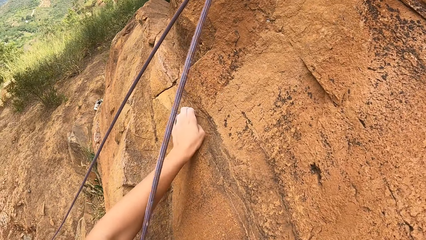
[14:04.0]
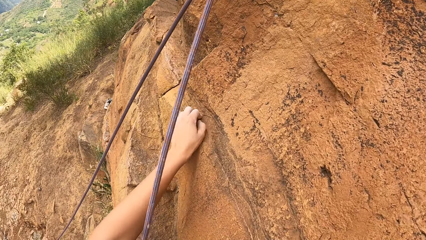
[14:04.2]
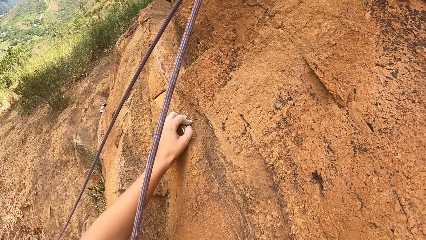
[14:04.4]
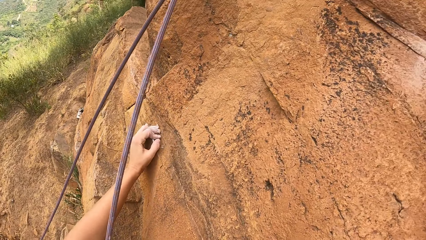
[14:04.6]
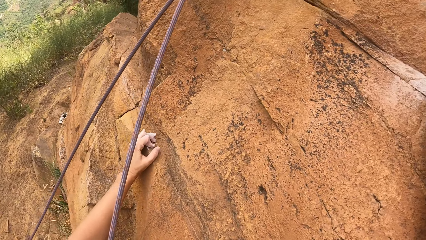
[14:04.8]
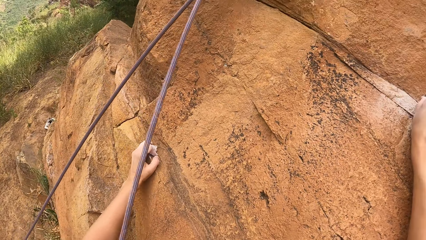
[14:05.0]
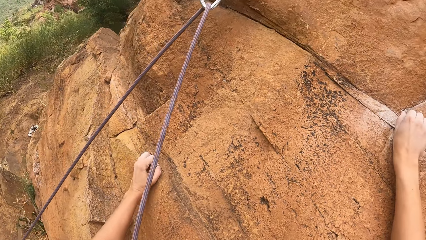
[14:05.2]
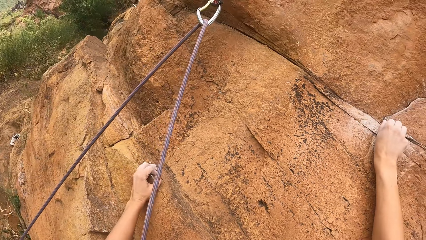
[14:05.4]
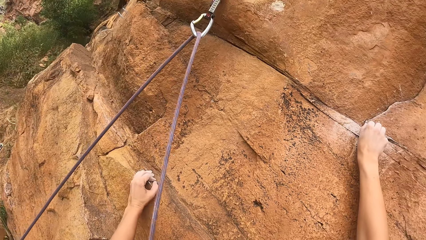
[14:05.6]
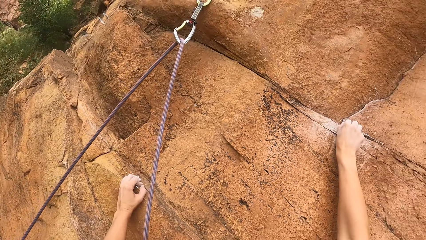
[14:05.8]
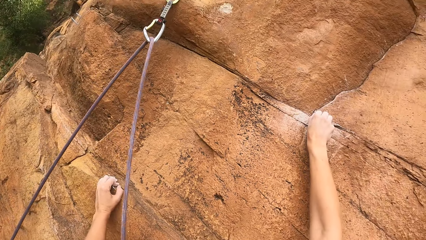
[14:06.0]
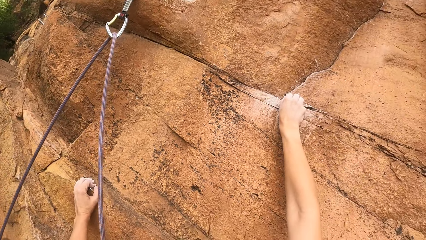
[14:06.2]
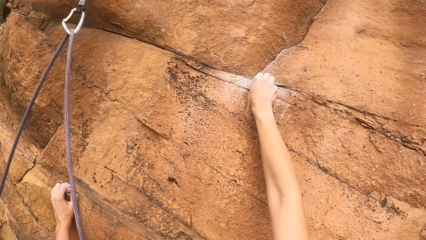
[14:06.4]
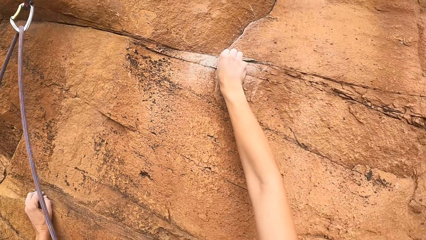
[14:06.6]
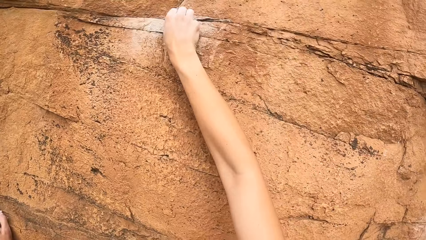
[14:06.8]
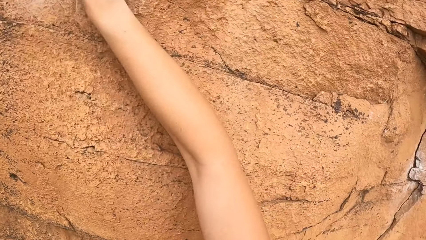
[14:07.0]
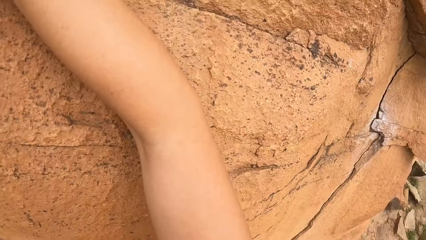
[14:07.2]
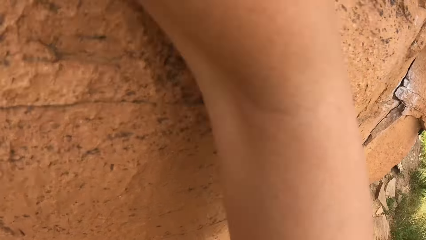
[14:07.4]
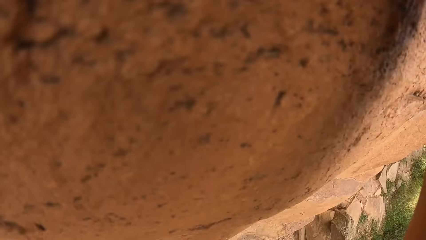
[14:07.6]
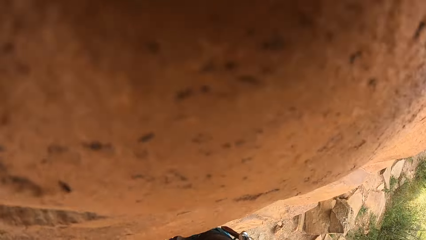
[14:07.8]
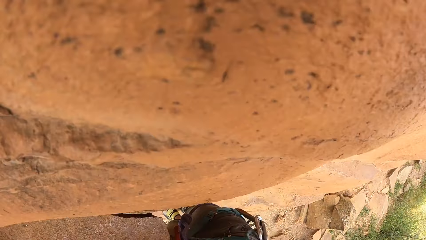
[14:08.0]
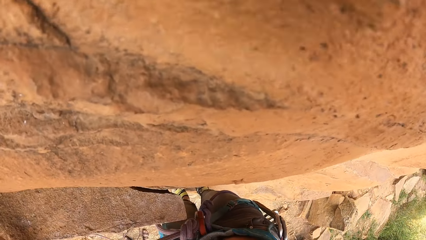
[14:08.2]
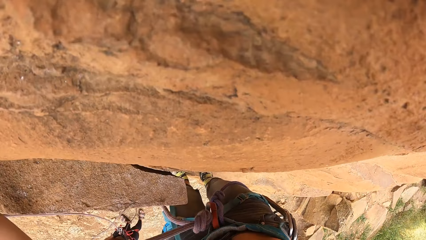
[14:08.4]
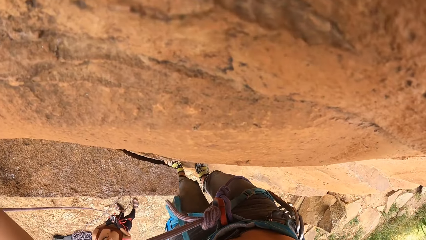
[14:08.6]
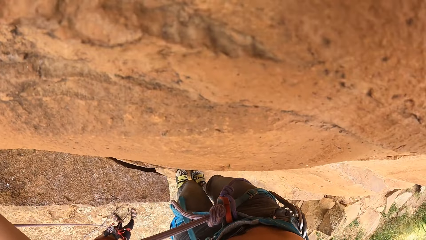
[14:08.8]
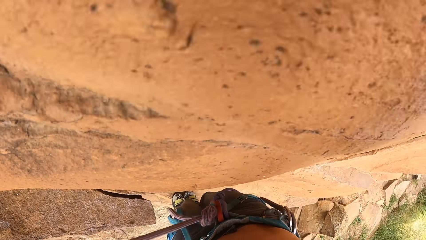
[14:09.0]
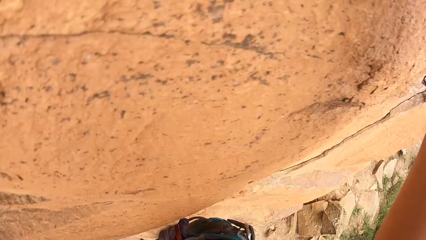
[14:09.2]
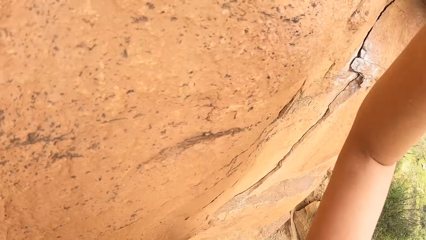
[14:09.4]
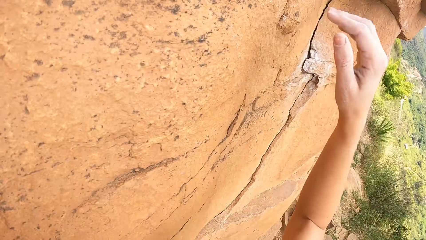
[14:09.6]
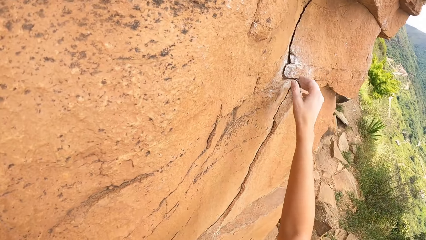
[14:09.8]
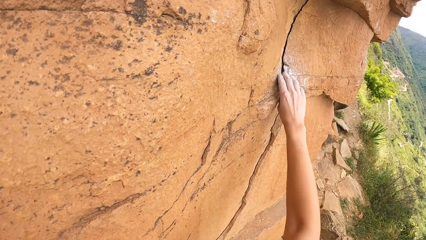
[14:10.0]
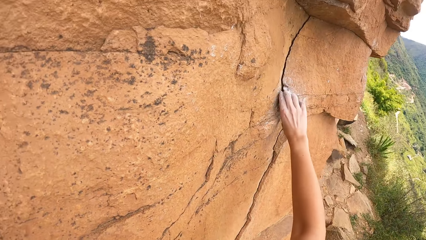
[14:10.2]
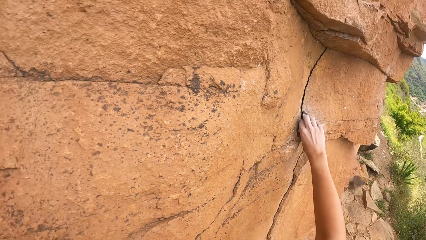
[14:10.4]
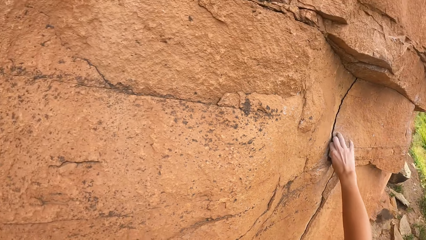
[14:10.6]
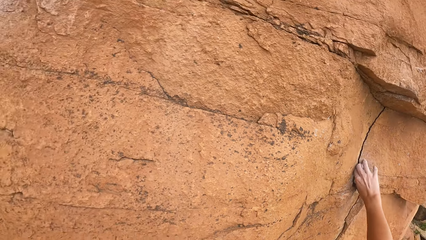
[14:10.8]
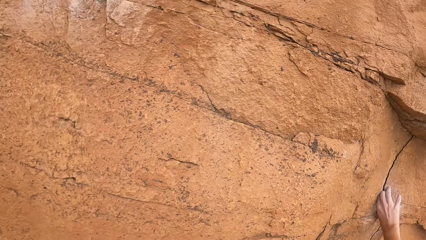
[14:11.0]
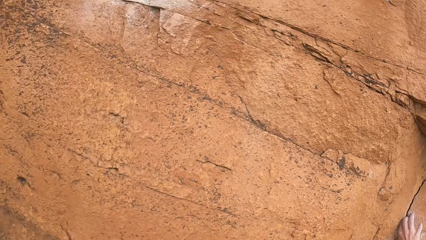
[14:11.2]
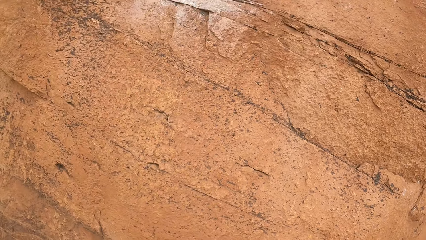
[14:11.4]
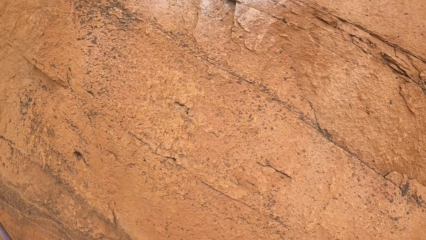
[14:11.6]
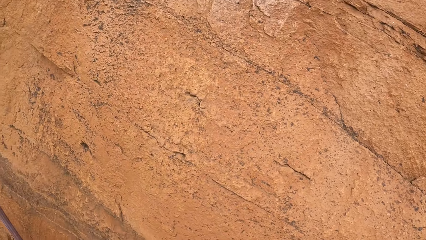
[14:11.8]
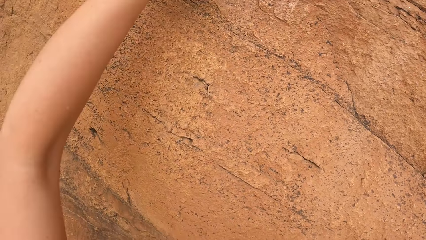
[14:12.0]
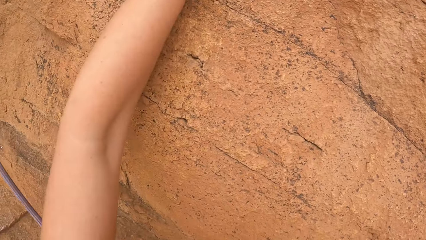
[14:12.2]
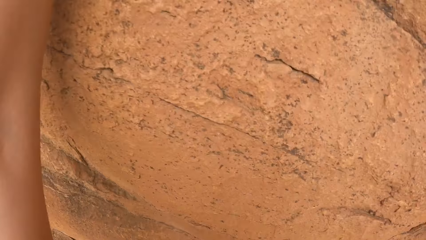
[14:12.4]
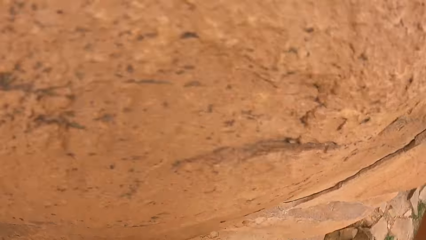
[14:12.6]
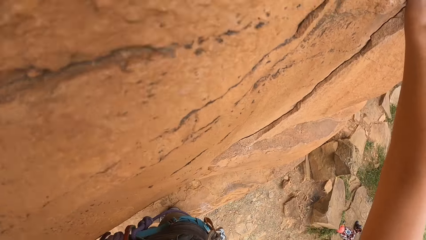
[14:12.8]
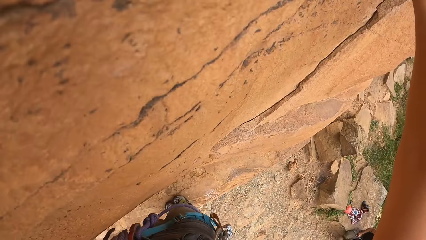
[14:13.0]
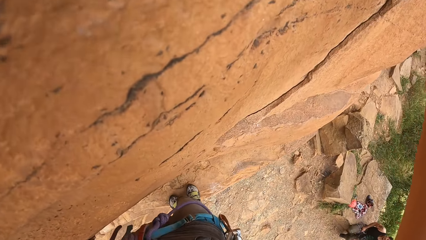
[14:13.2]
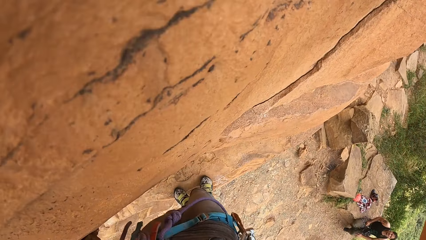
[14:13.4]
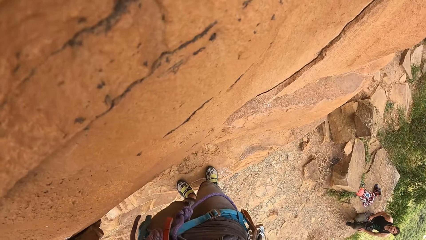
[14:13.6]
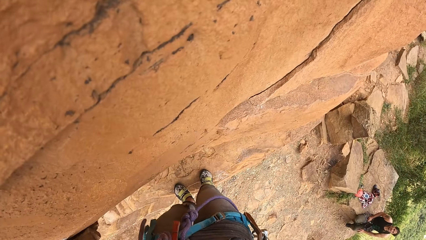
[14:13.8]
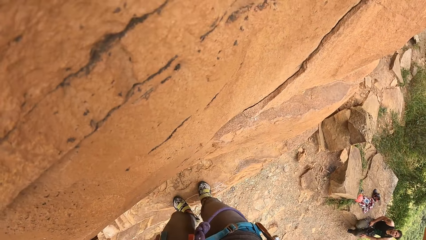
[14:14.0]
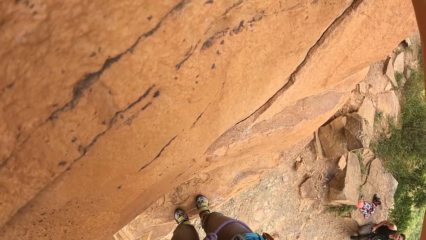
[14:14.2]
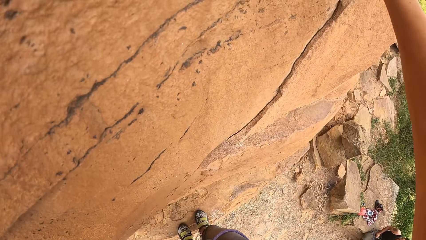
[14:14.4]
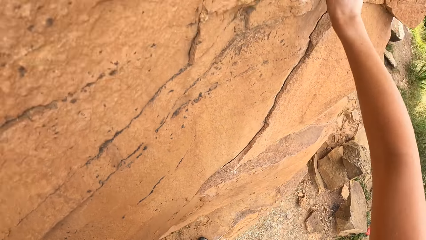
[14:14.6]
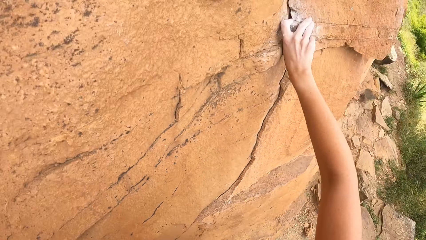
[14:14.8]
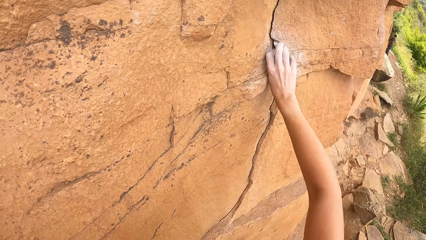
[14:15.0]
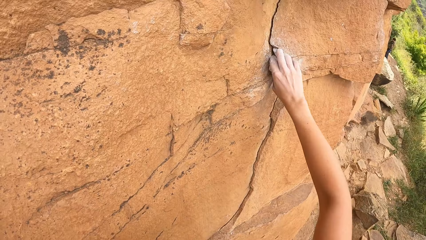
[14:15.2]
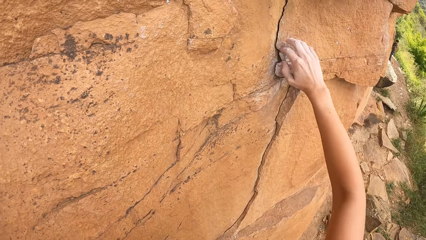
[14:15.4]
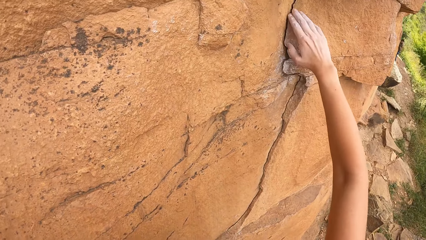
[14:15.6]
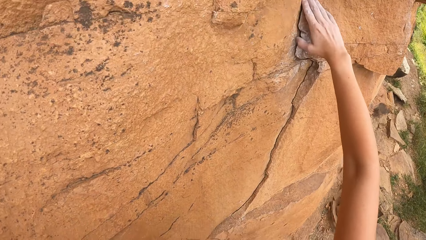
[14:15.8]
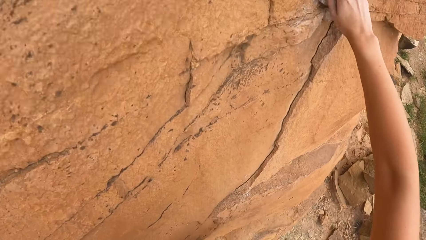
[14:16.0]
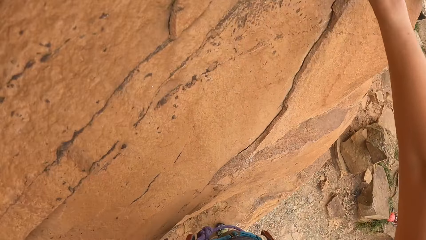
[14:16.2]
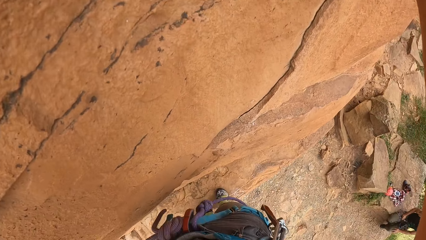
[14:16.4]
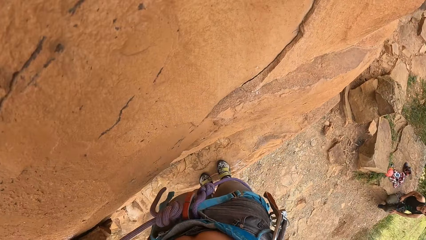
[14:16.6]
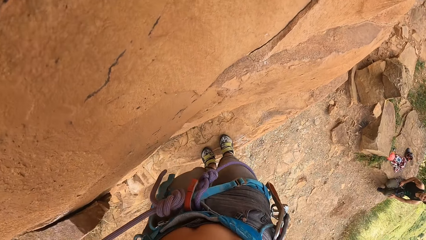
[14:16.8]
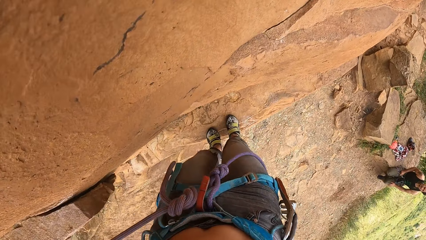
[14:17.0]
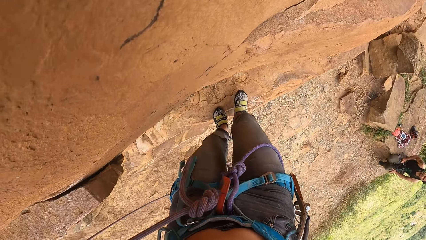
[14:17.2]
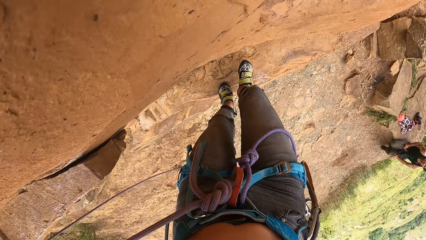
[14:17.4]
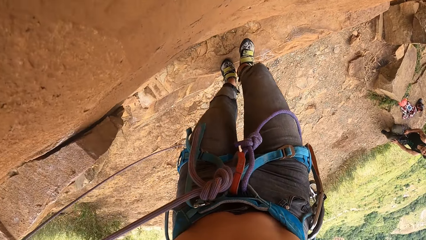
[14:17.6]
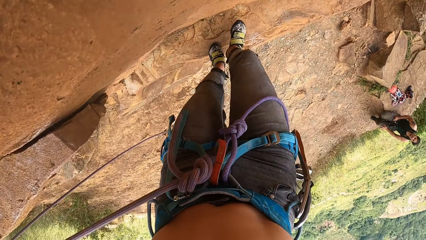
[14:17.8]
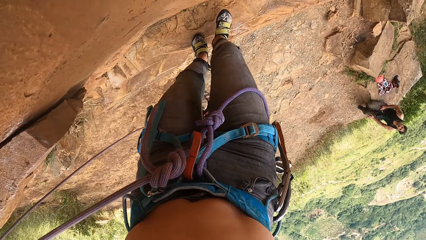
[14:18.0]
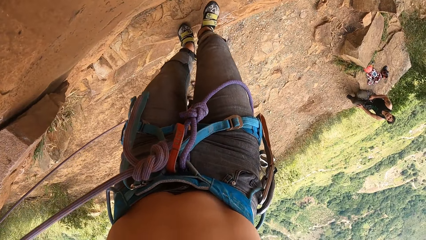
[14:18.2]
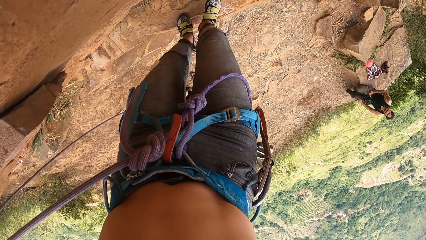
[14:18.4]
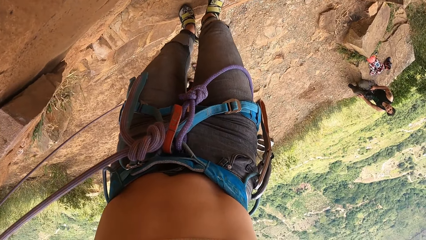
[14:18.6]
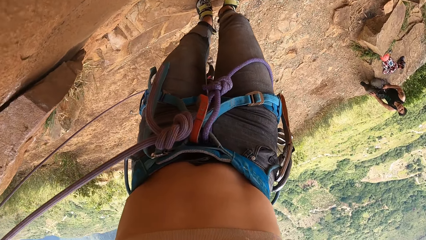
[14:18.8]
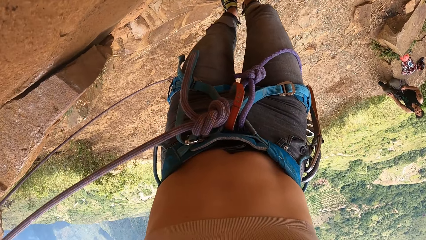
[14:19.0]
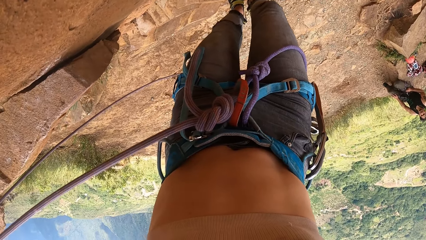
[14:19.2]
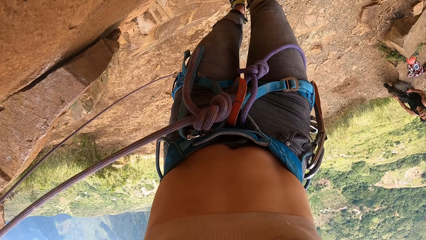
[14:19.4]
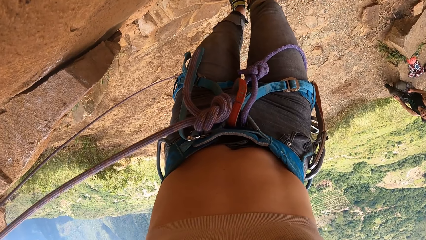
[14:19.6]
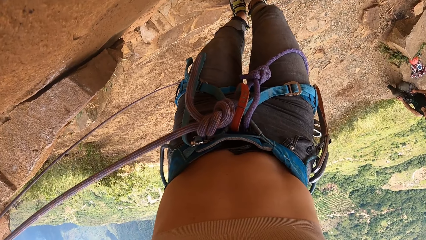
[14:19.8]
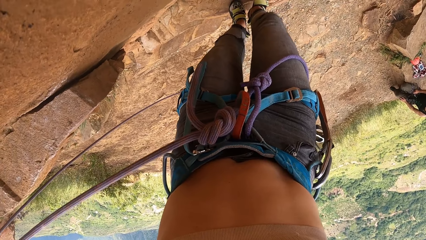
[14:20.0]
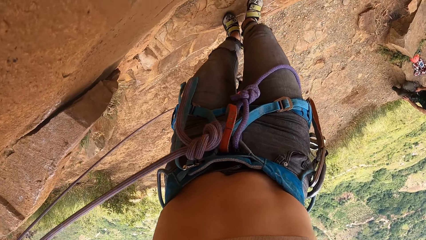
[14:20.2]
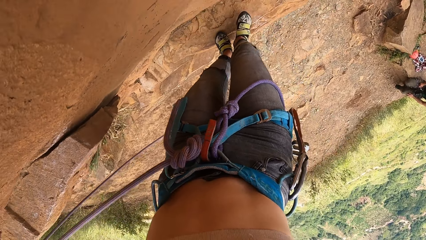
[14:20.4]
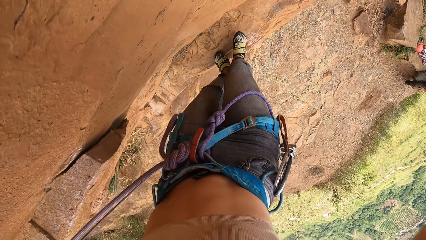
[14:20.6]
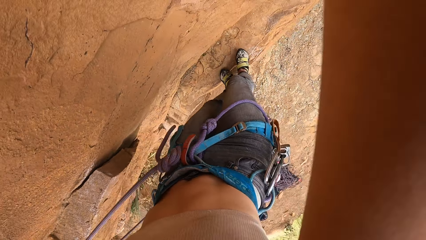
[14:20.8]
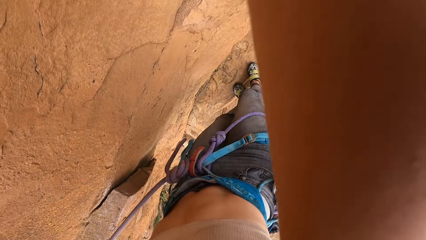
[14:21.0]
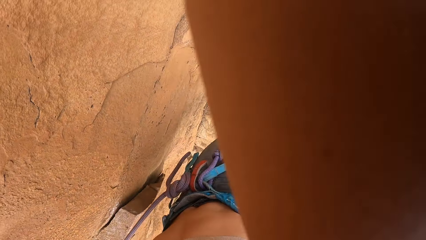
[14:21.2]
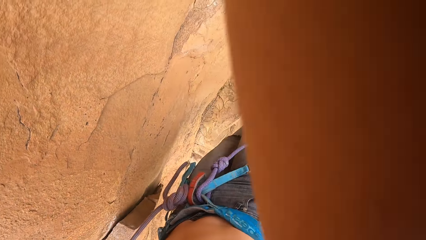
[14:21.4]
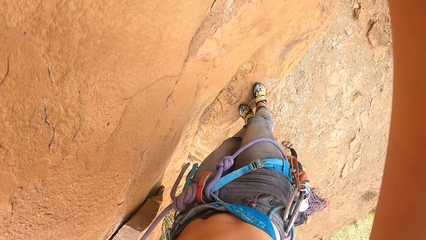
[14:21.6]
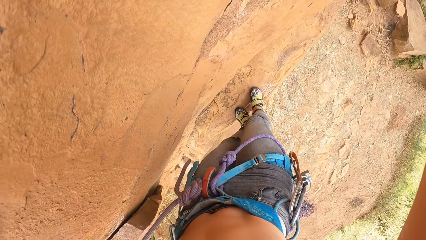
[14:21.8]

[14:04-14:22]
The camera wearer climbs the rock. They stare at the rocks. They hold the rocks. They look down.
